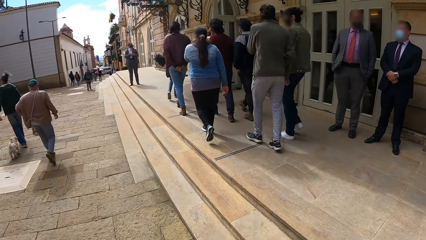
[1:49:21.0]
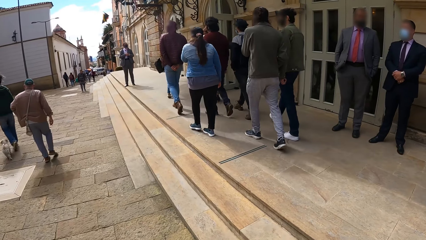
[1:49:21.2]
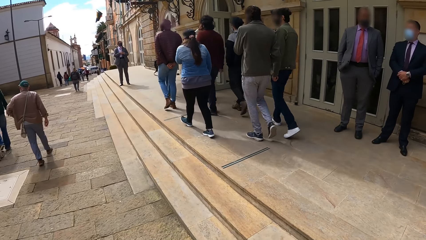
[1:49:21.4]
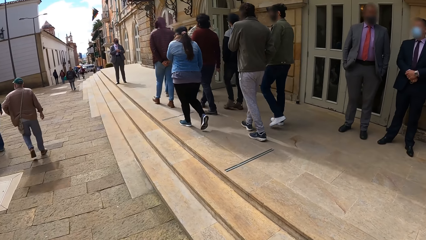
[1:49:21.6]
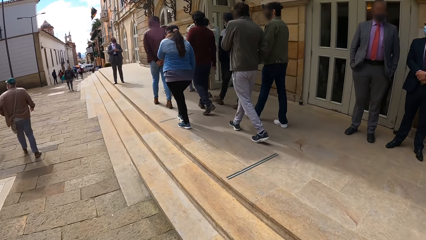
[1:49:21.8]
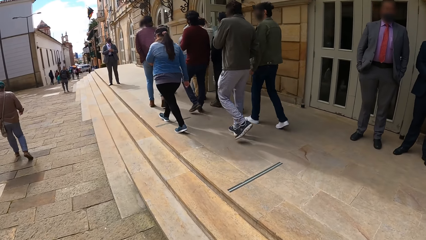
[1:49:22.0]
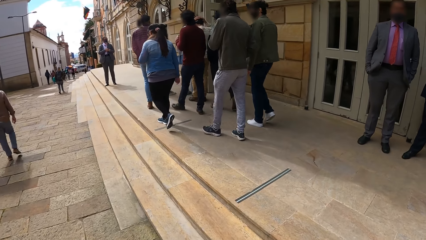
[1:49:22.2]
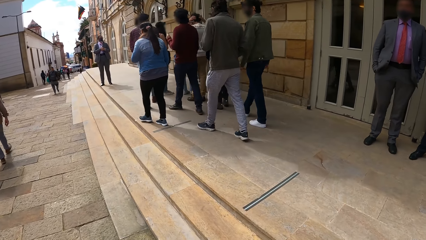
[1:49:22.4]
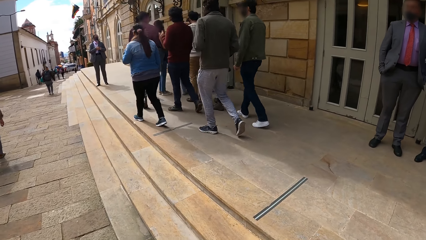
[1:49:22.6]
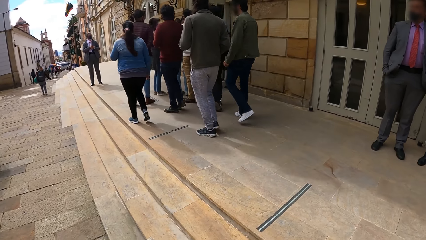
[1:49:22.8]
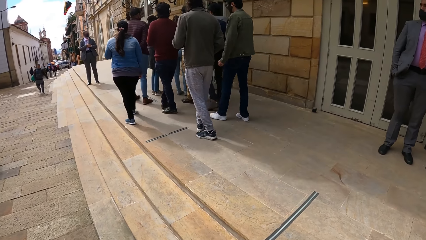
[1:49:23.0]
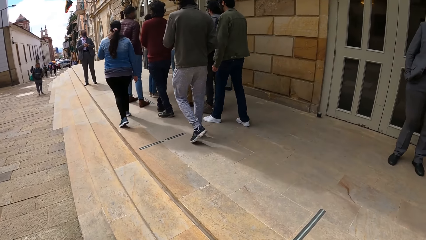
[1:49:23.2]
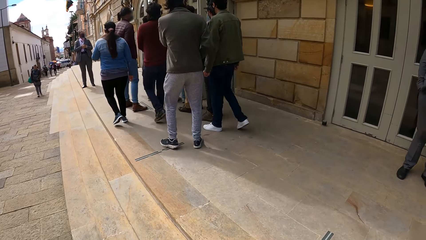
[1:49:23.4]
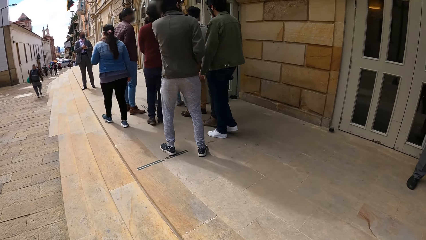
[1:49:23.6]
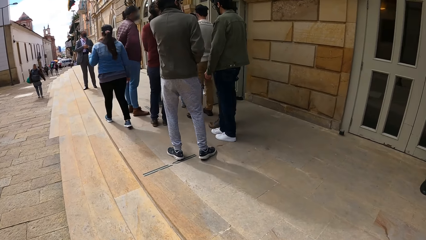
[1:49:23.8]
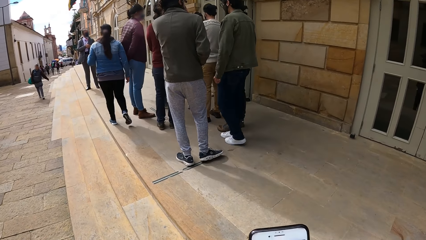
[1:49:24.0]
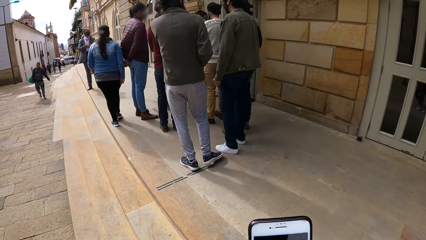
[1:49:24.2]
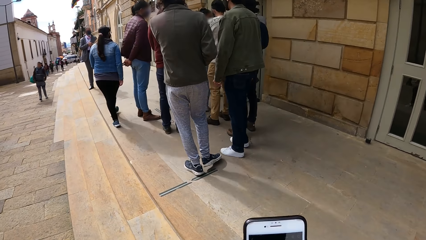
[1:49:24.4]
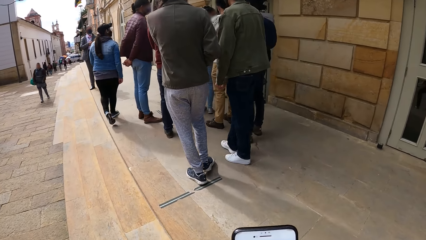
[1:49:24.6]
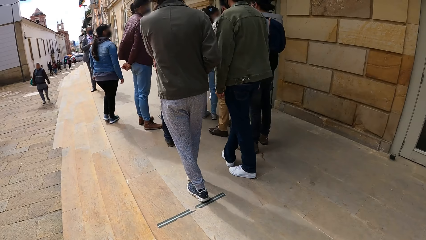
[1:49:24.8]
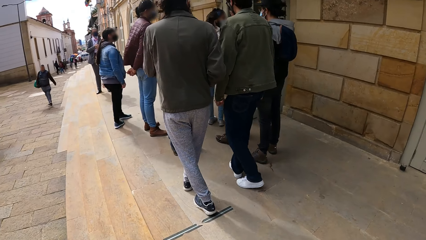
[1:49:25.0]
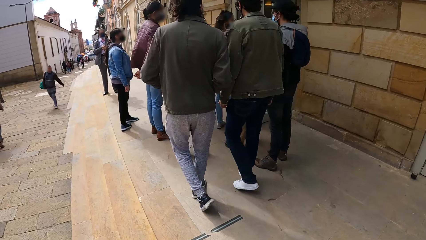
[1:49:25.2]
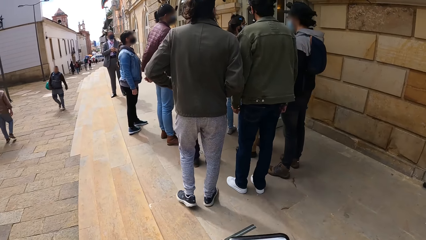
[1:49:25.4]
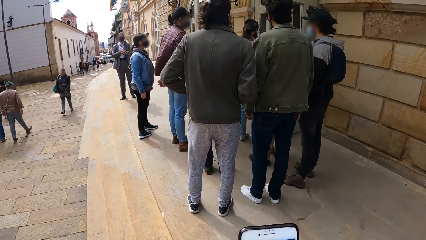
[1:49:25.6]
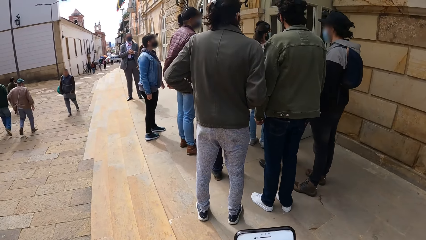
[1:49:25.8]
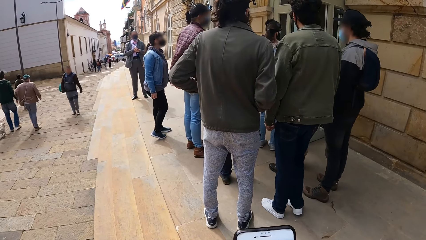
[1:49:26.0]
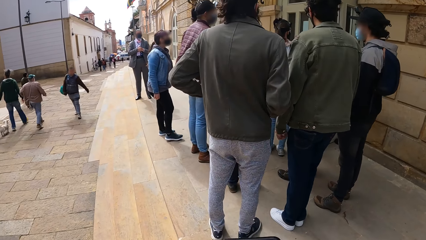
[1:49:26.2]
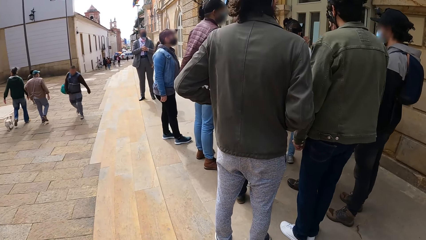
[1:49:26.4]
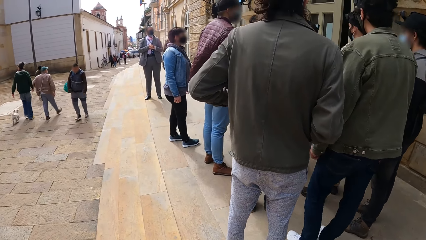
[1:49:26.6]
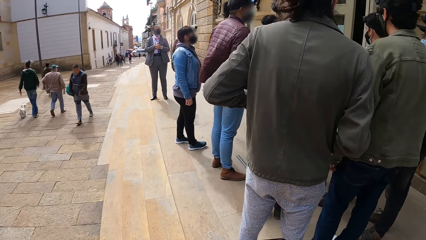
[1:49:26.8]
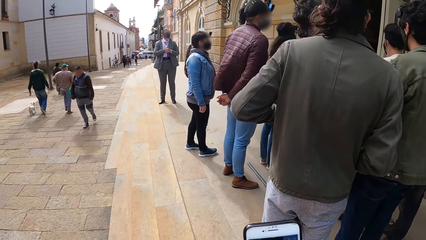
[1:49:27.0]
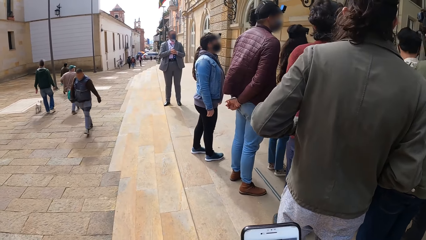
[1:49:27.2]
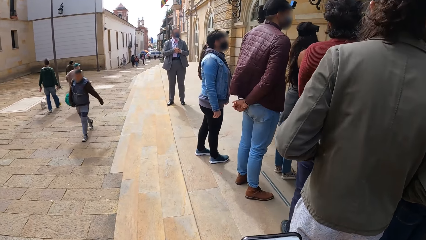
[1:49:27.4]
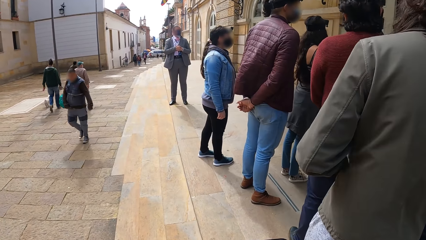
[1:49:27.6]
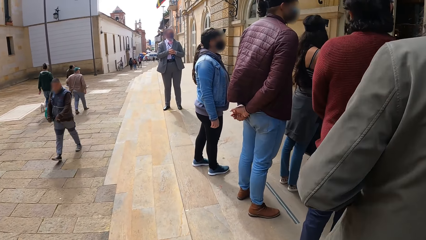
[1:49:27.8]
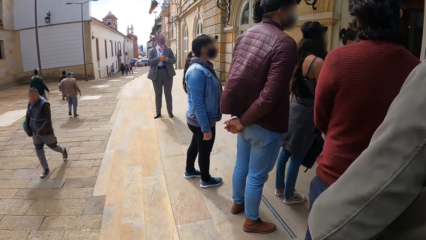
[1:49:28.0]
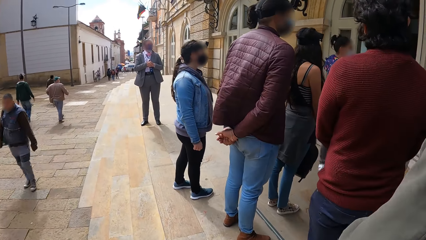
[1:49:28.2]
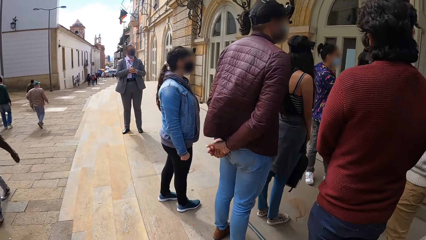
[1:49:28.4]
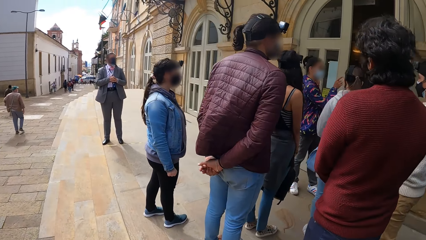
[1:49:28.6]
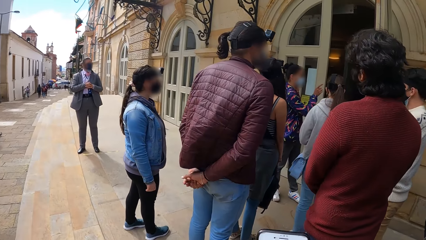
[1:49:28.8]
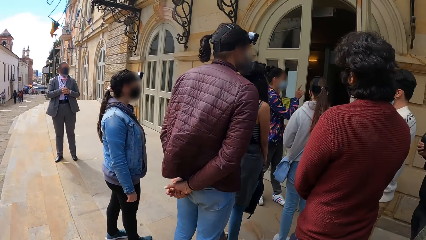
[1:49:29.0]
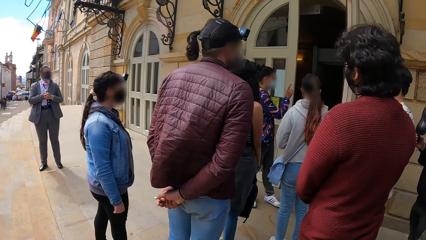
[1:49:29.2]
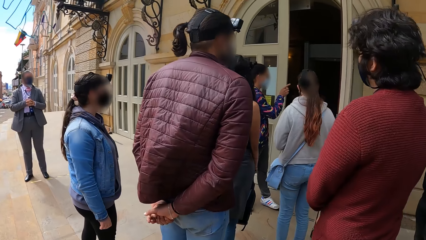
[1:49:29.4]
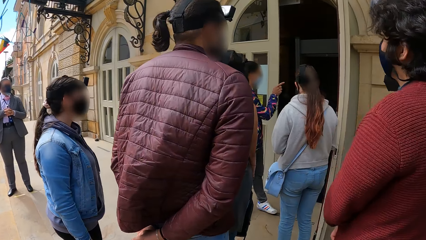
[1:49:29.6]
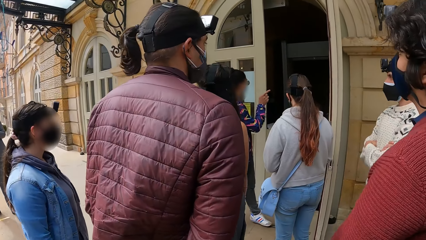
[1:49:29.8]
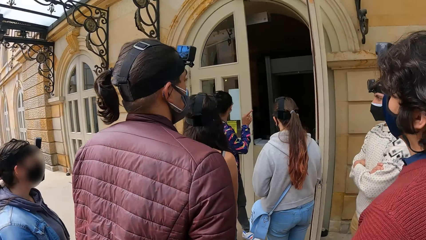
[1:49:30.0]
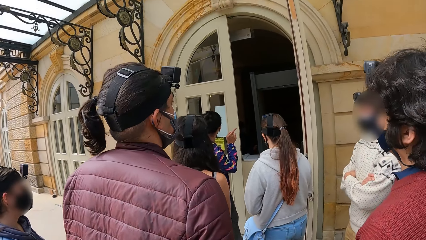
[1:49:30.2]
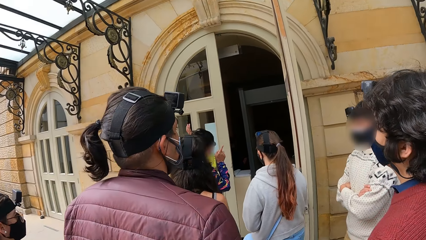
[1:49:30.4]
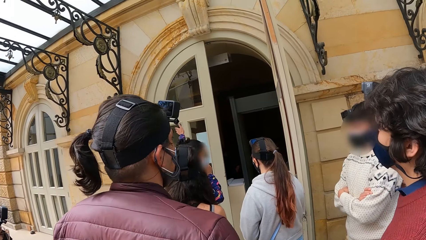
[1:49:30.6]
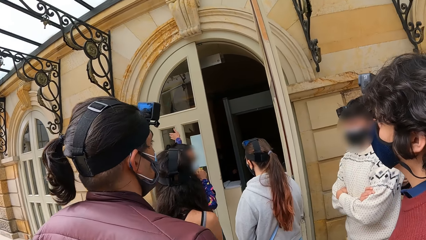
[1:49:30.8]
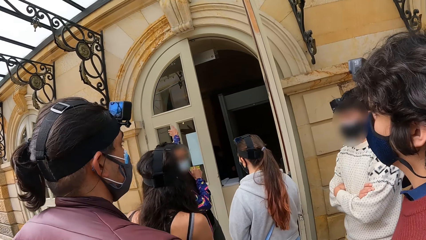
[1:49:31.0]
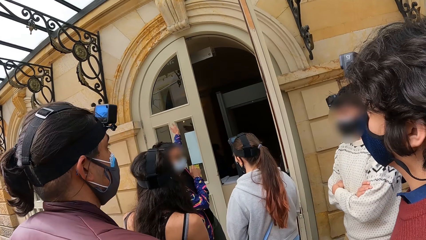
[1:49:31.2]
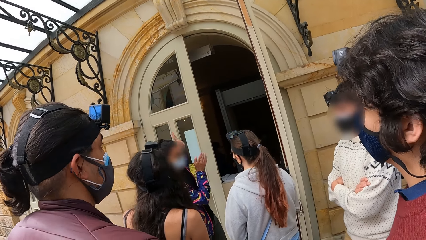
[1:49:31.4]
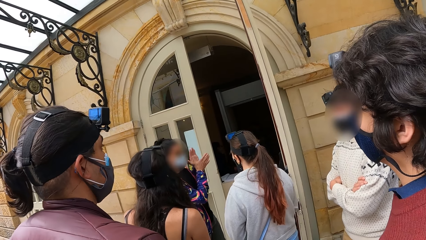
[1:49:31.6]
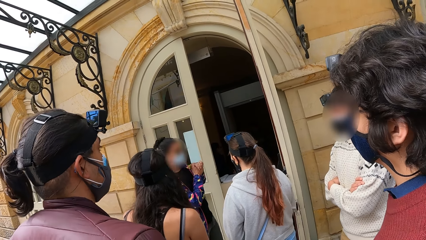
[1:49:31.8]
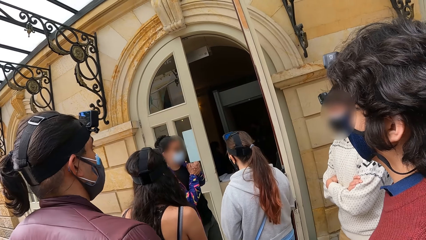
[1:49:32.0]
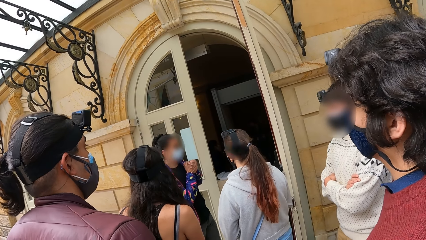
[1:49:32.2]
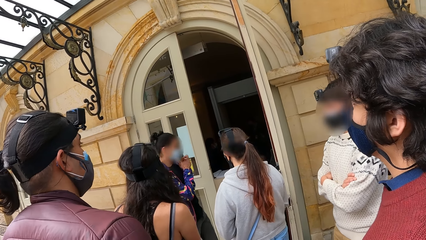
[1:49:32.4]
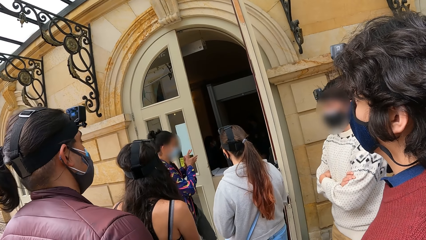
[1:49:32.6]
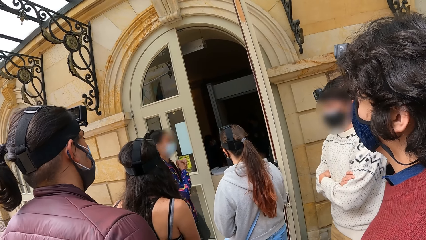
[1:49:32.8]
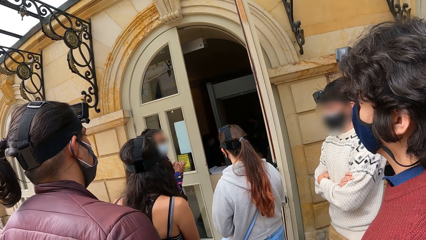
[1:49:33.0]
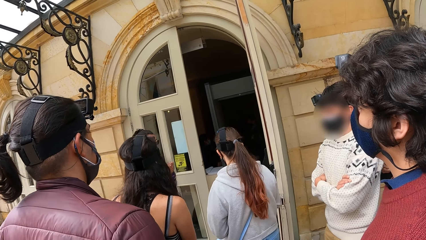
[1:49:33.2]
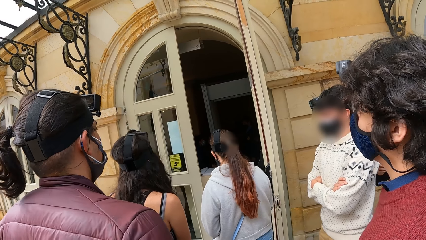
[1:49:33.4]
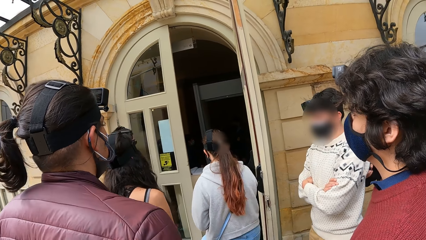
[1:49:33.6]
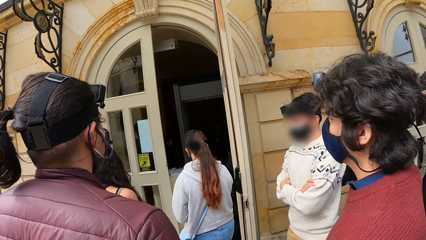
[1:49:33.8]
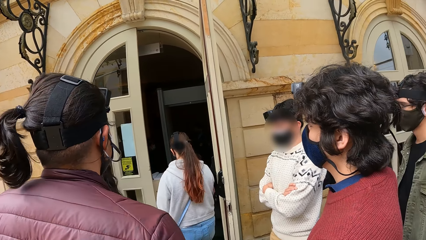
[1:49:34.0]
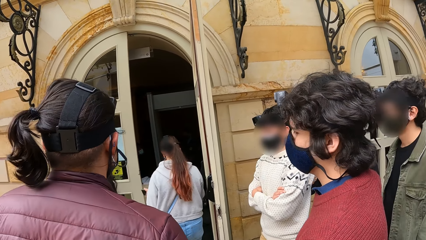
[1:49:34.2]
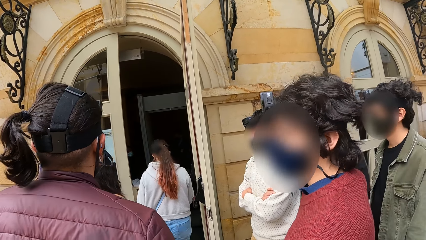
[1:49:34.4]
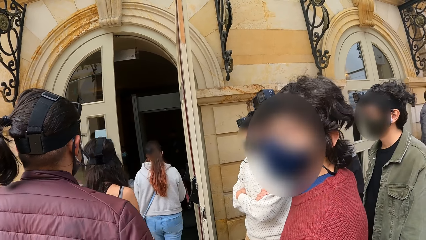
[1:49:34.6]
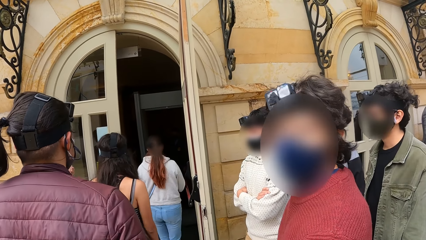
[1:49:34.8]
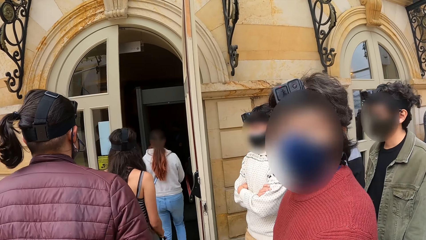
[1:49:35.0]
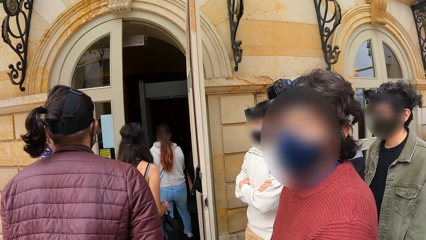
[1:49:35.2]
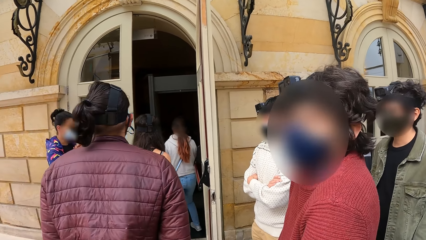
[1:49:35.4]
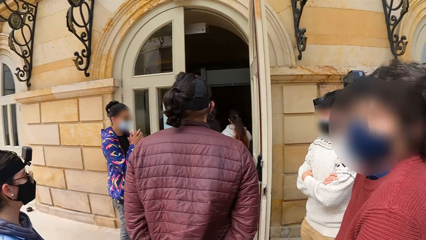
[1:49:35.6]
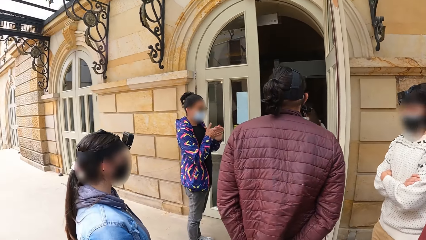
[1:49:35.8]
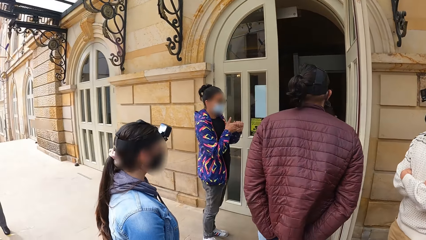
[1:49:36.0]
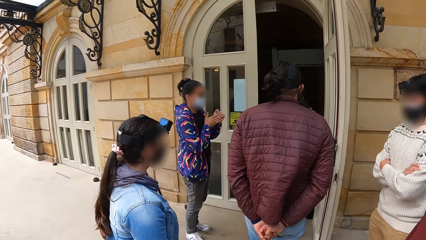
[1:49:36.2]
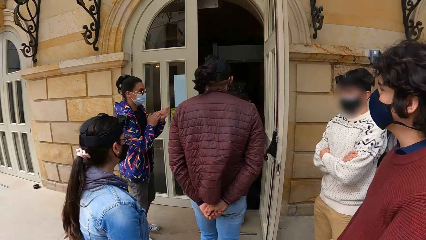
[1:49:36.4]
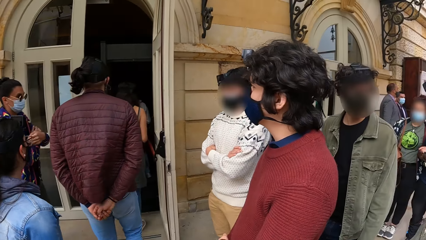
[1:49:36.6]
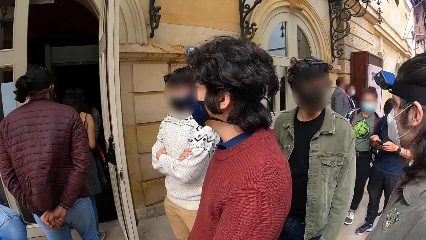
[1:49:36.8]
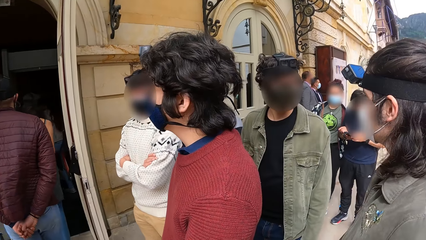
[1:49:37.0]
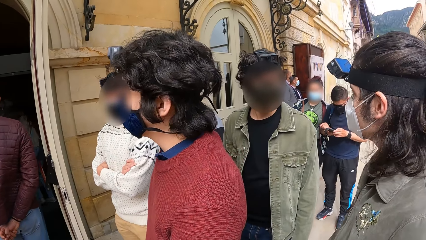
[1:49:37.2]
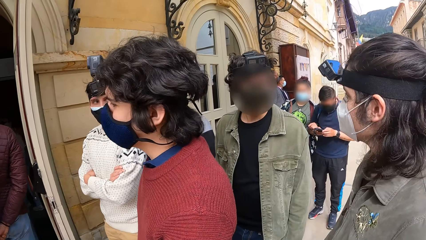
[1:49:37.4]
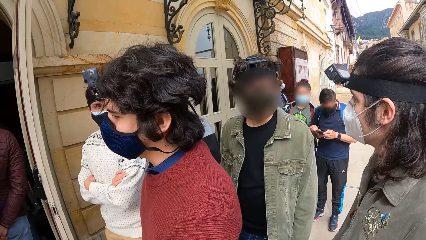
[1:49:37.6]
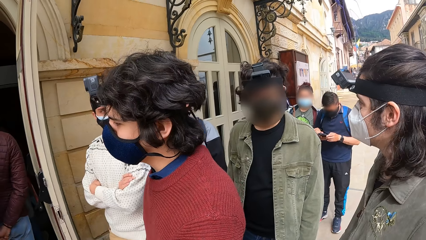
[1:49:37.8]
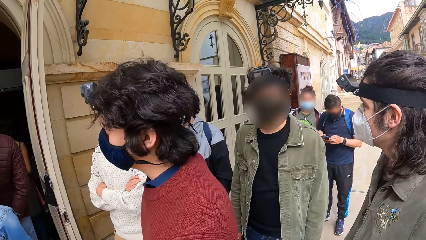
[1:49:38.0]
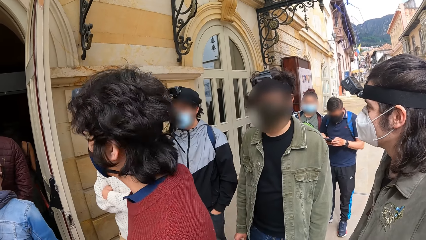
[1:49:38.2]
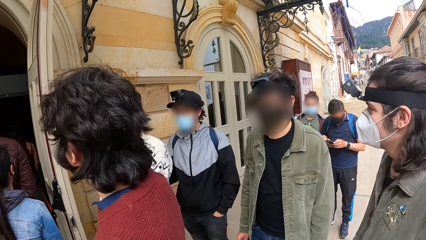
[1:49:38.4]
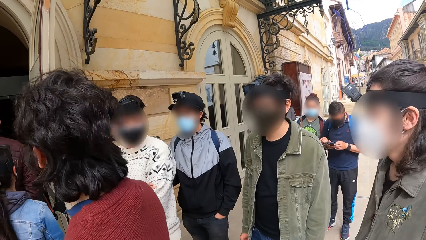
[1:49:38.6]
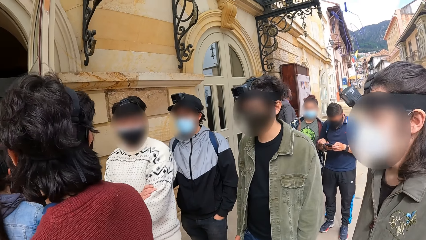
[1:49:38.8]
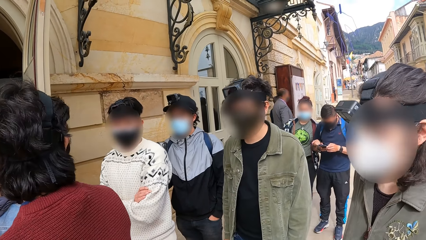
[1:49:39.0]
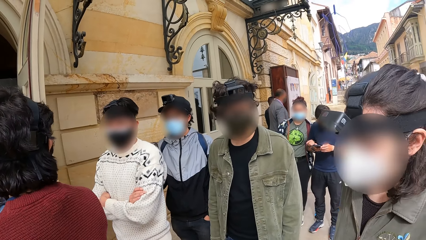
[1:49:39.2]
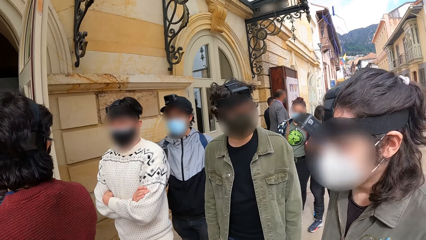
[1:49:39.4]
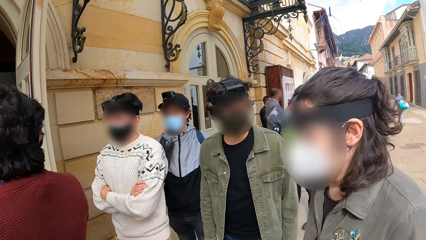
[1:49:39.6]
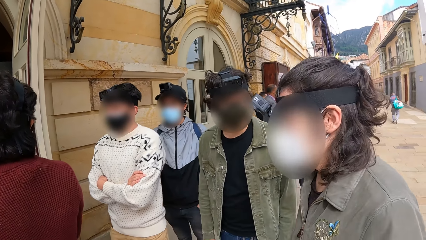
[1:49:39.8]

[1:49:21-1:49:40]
A woman talks to a group of people. The camera wearer looks around. Another woman walks into a building. A third woman walks into the building.
